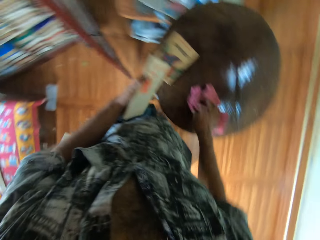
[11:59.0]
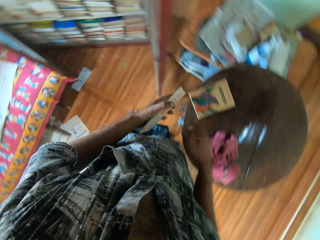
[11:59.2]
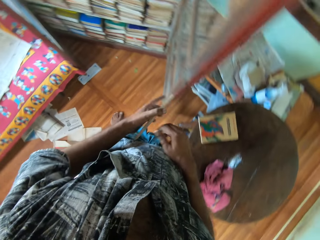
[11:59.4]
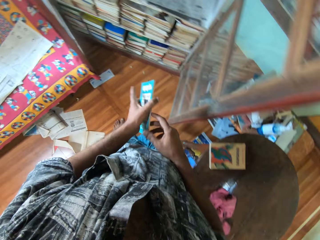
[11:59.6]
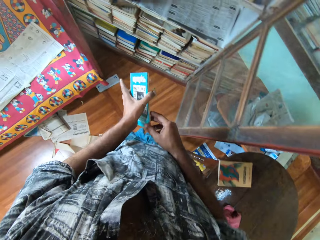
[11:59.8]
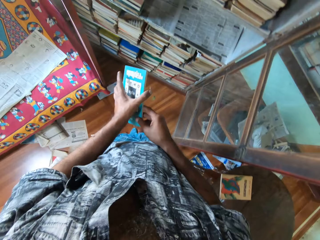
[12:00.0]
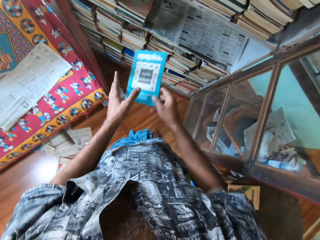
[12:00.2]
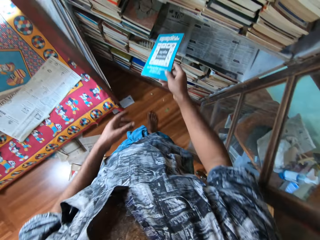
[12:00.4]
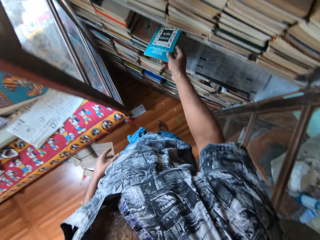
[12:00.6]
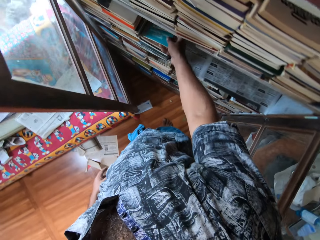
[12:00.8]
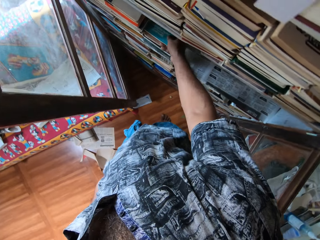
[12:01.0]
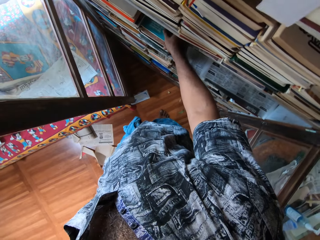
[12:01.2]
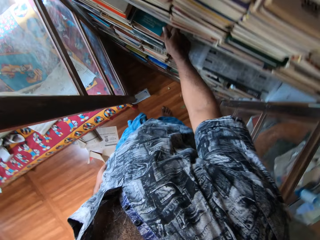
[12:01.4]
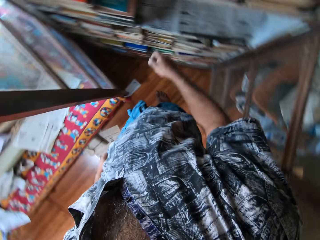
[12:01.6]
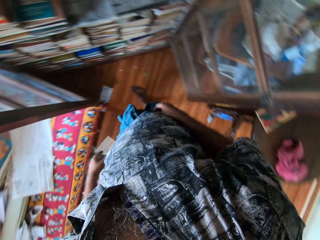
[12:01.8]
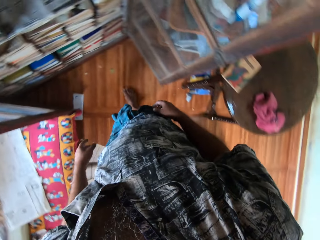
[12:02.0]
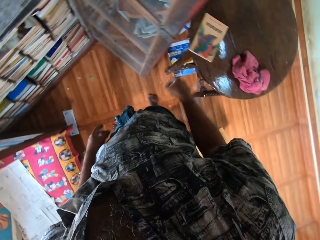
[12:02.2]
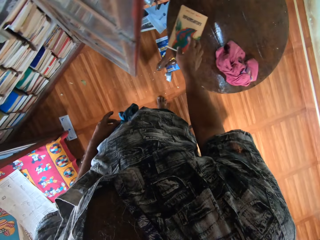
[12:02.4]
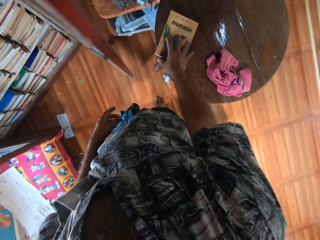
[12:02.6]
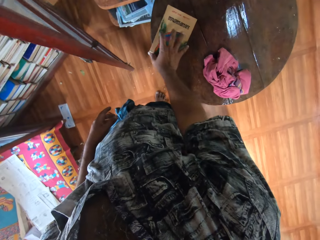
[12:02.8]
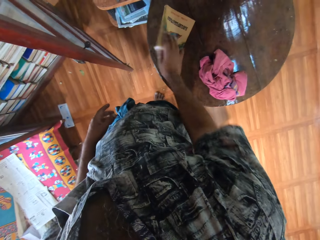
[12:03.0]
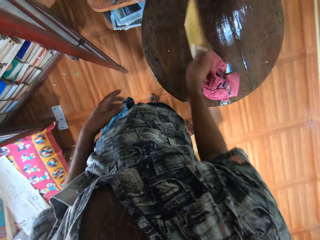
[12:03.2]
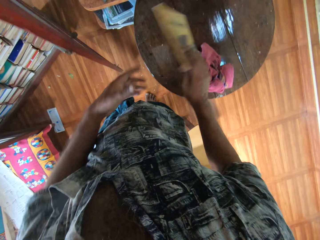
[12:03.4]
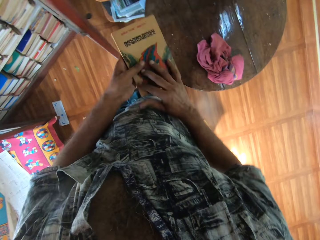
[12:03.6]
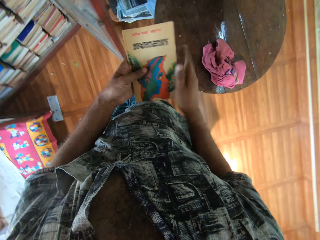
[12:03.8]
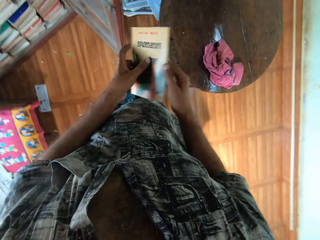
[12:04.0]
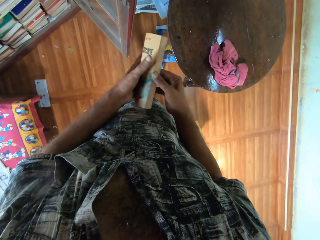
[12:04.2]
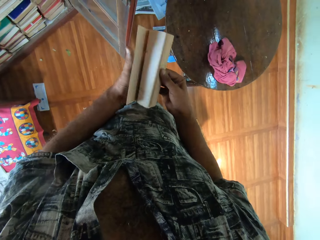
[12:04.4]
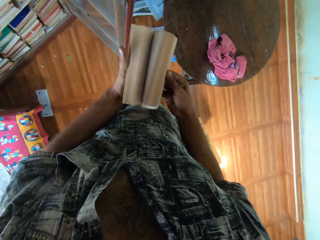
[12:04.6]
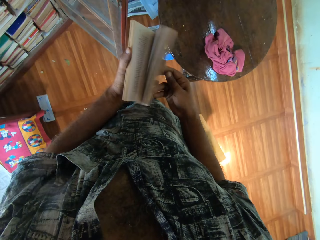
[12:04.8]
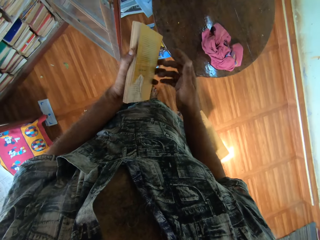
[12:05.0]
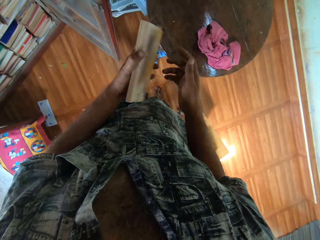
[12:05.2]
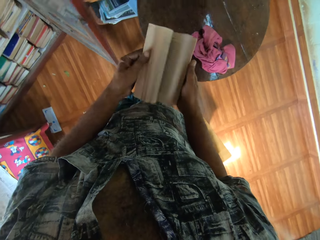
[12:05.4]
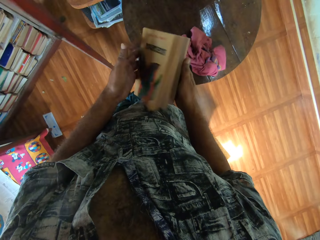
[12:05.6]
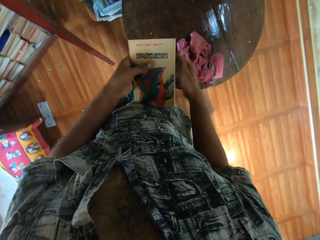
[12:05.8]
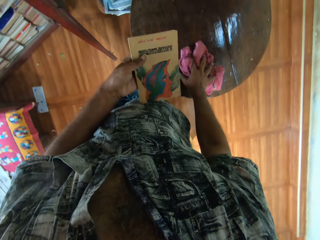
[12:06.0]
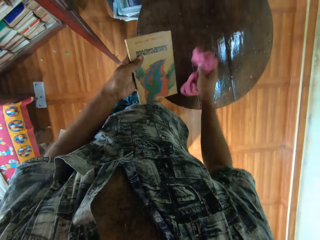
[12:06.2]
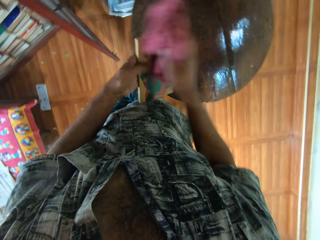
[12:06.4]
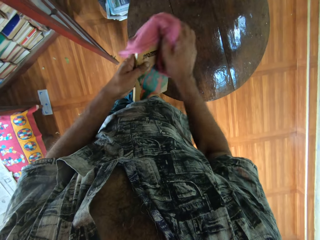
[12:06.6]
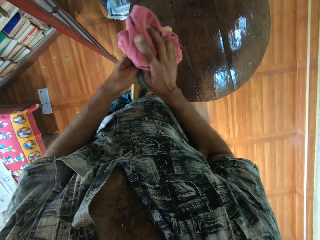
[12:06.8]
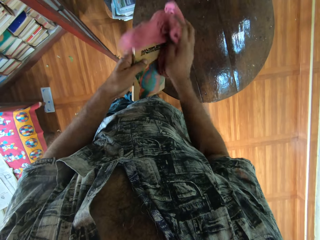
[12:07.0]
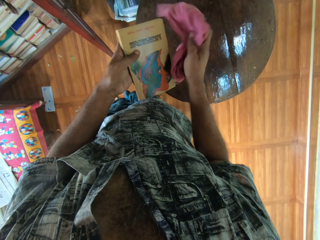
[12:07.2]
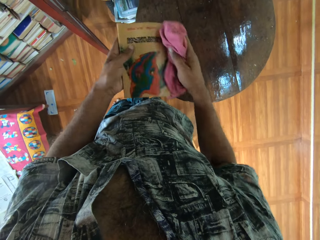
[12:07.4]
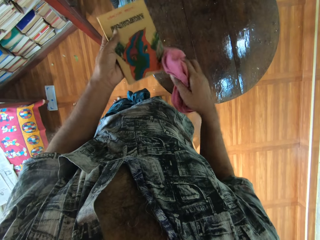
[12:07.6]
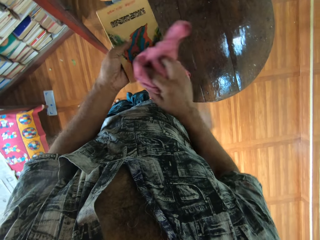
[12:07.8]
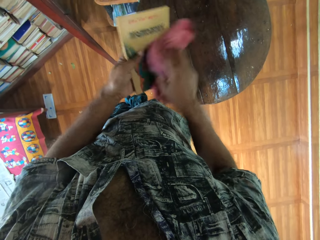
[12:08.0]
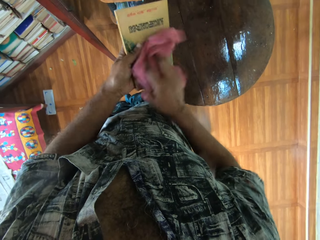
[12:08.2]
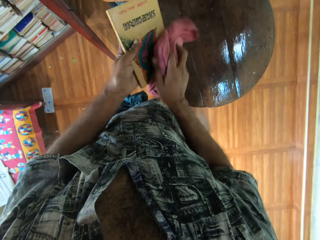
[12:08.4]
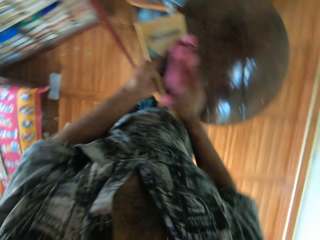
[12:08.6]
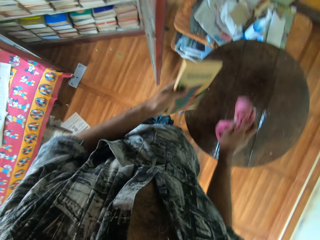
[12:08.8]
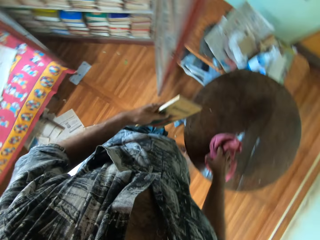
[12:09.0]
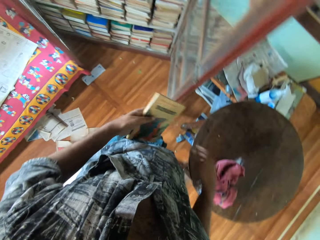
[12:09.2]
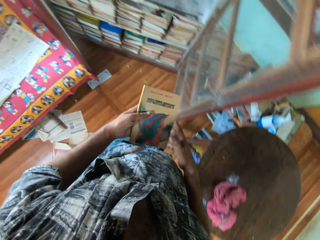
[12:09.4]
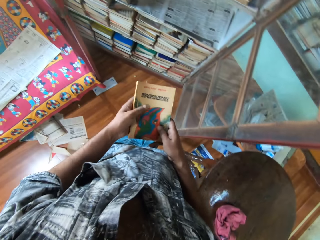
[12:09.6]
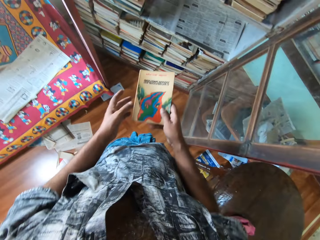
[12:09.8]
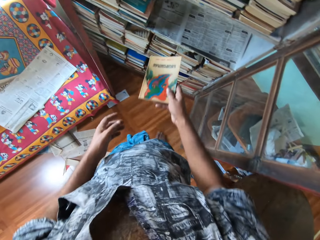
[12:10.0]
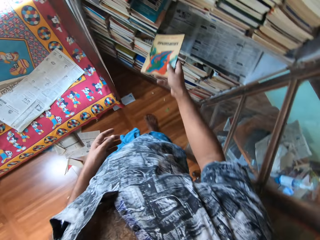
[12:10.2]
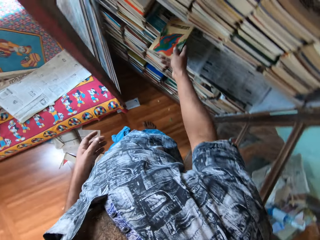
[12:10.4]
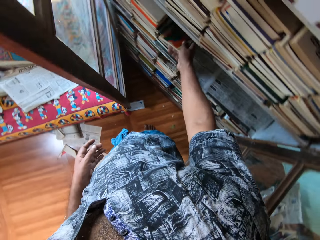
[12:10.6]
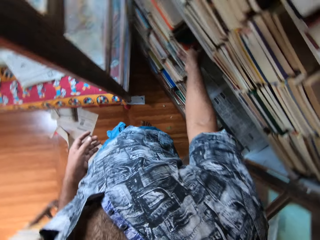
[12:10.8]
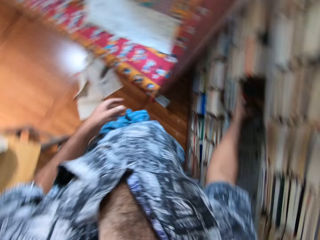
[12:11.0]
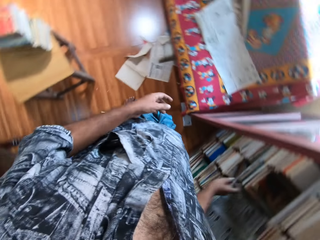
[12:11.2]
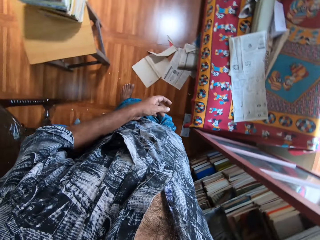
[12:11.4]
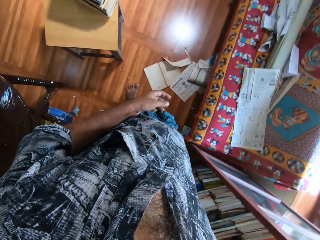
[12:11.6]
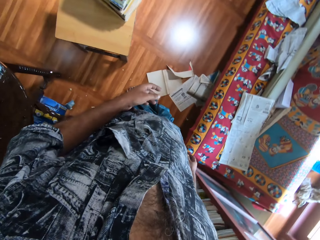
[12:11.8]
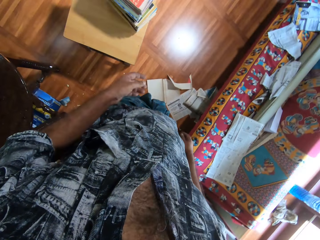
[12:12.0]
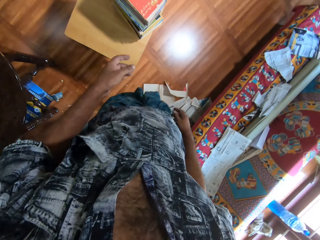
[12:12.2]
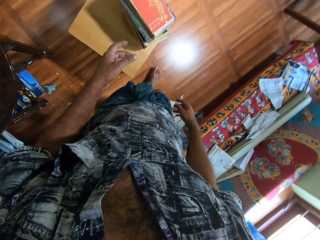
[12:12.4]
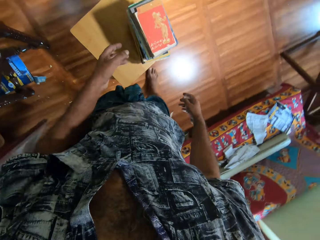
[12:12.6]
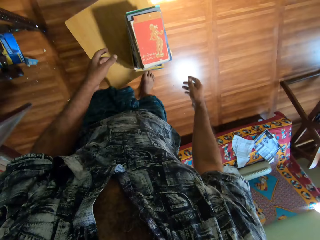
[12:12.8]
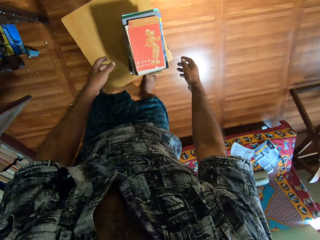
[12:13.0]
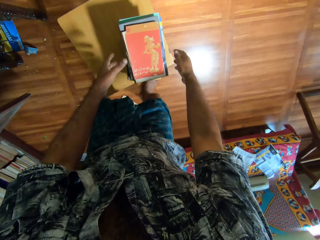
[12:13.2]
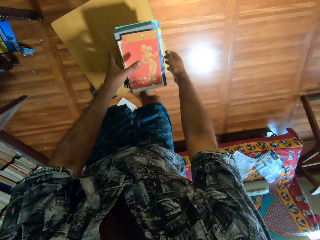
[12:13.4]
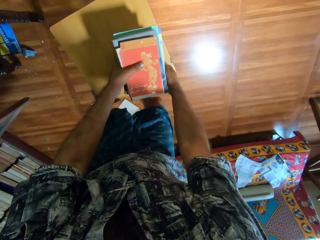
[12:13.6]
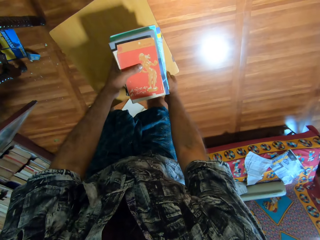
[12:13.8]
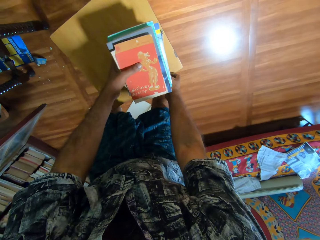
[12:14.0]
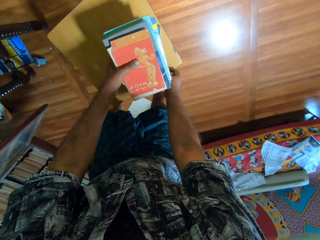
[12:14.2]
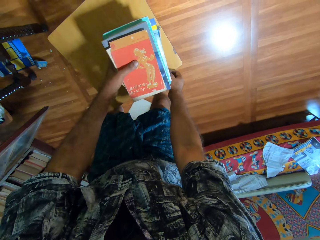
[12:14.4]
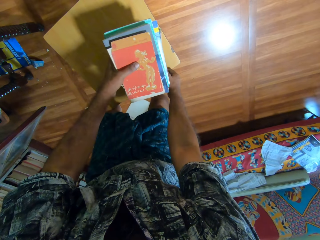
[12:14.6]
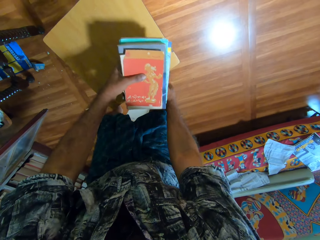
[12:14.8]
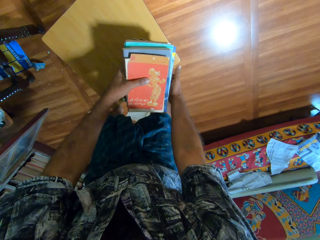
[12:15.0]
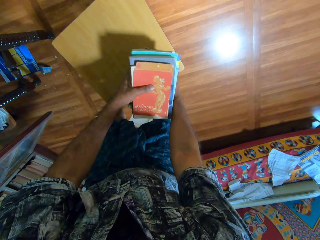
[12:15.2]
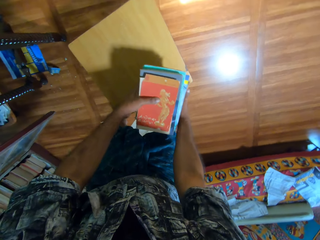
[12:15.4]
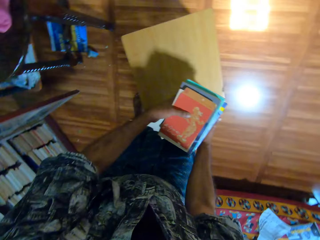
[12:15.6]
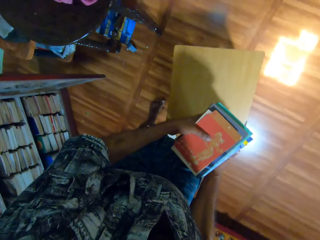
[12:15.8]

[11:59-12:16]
The camera wearer drops the towel on the table. They place the book on a shelf. They pick up a book. They peruse the book and open the book. They take the towel. They wipe the book with a cloth. They drop the towel on the table. They put the book on the shelf. They move a step. They pick books from the table.

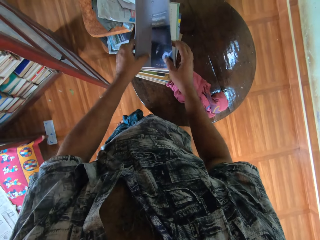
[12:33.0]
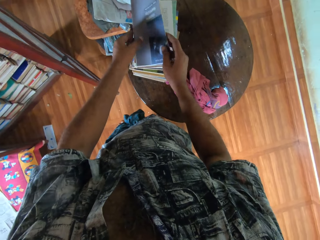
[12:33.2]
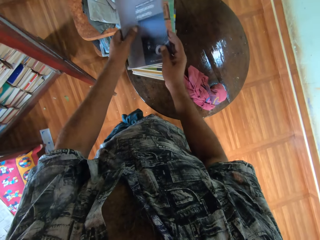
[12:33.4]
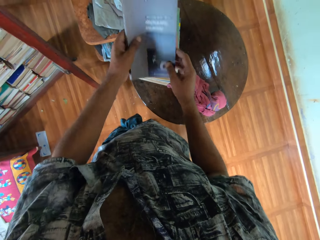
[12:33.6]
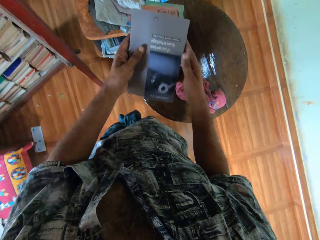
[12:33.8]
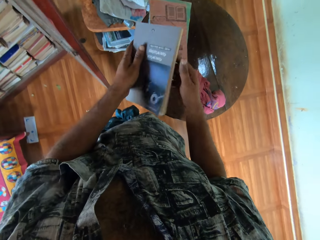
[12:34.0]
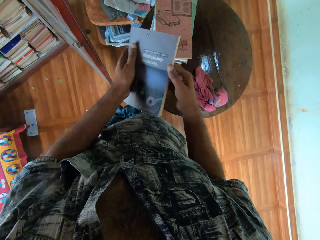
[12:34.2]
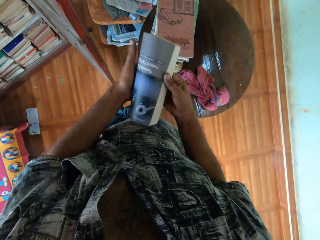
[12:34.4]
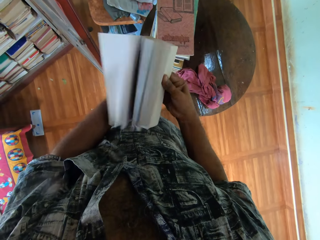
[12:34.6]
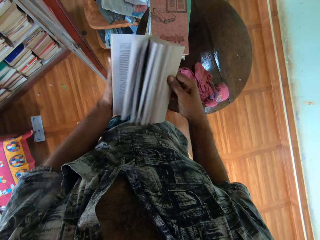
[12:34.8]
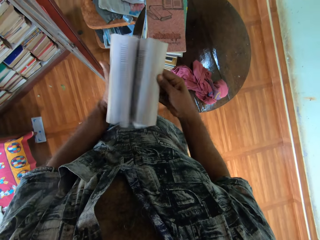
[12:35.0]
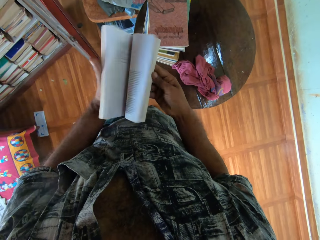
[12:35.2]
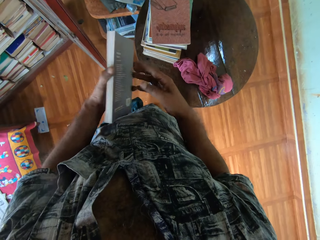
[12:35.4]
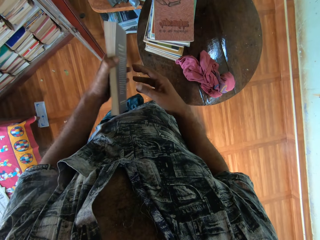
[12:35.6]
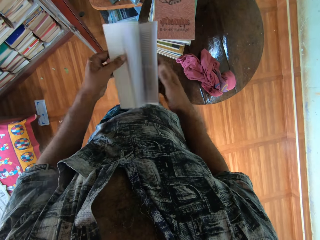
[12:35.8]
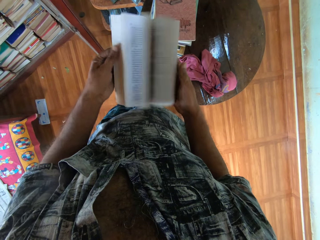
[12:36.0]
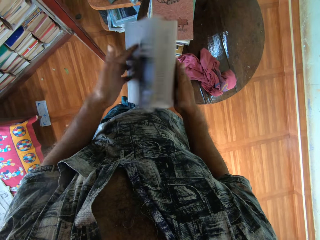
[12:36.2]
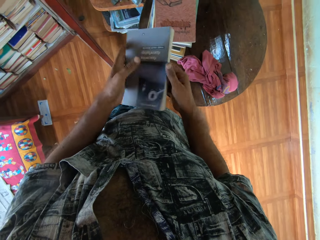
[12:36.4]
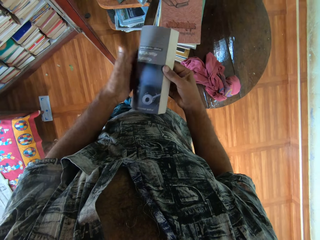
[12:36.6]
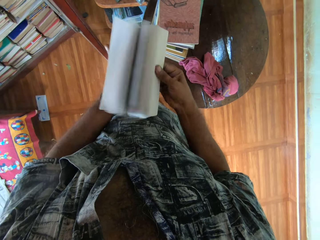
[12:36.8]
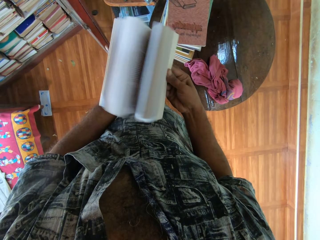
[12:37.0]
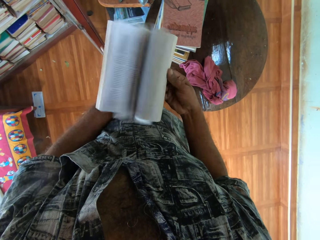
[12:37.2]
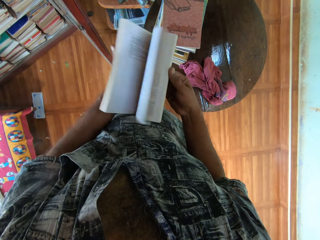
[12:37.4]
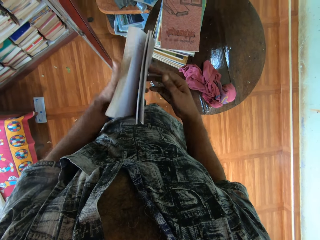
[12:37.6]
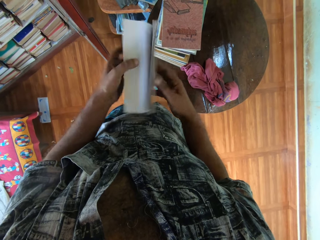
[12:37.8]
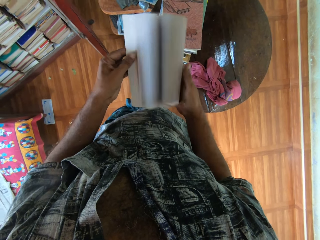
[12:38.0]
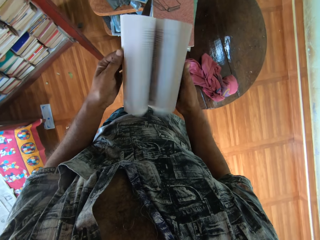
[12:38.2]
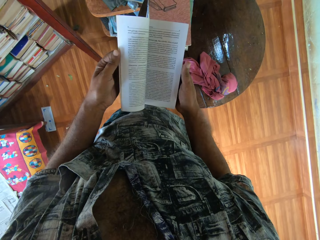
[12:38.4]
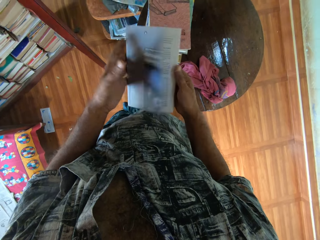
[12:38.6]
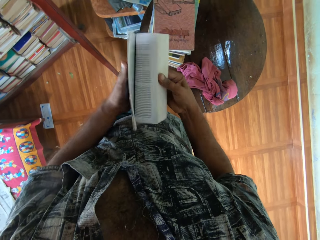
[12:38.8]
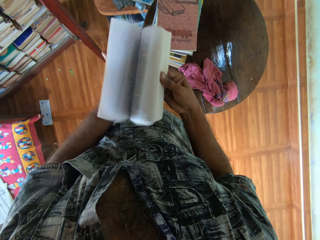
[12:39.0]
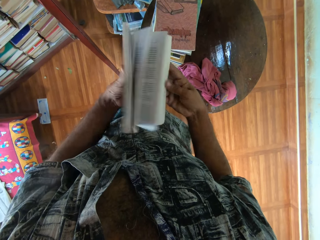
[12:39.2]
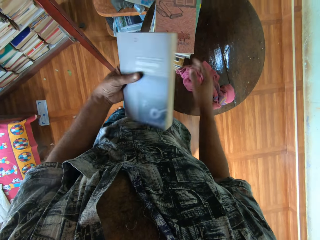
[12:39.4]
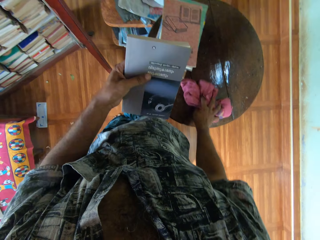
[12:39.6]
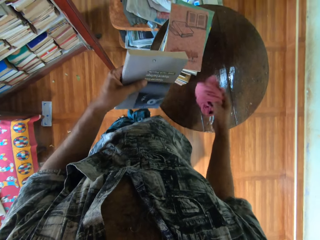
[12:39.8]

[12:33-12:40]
The camera wearer lifts a book. They peruse the book.
